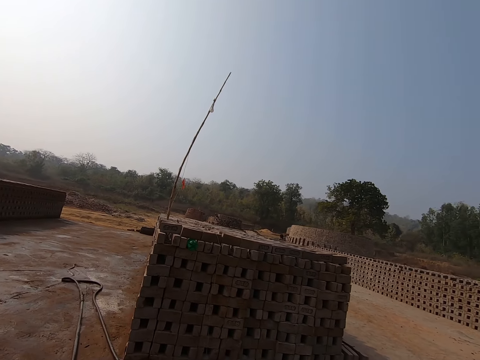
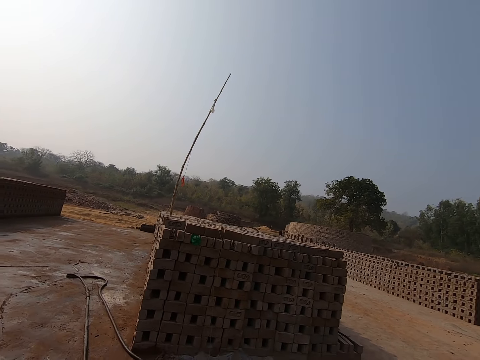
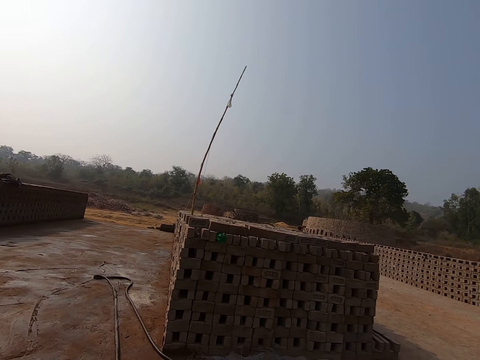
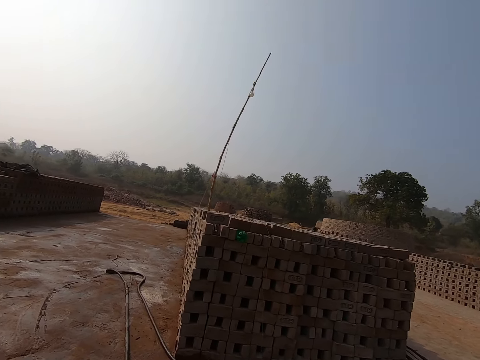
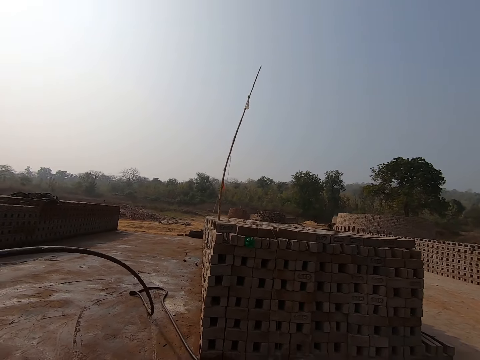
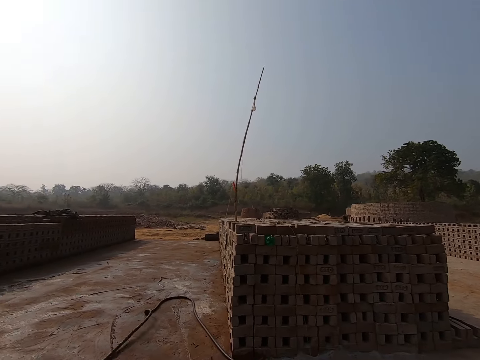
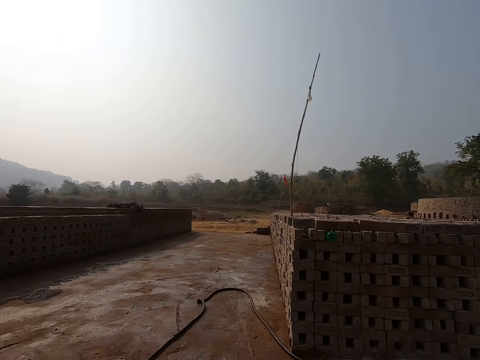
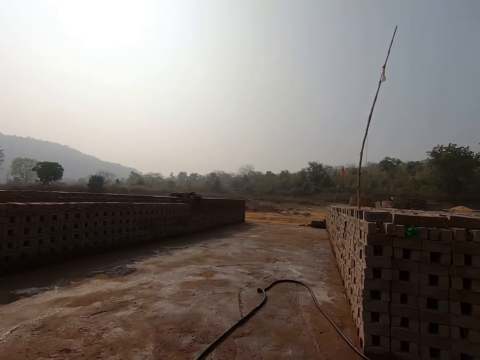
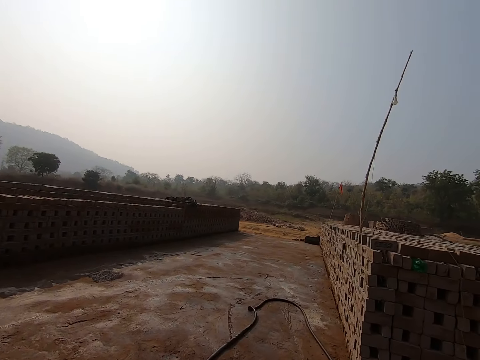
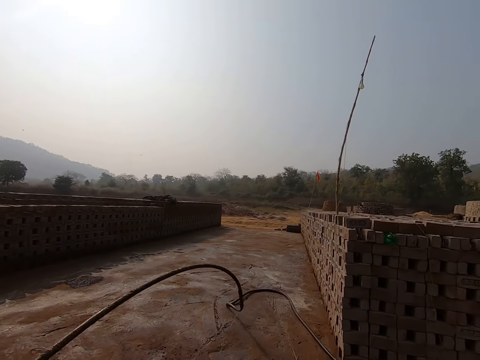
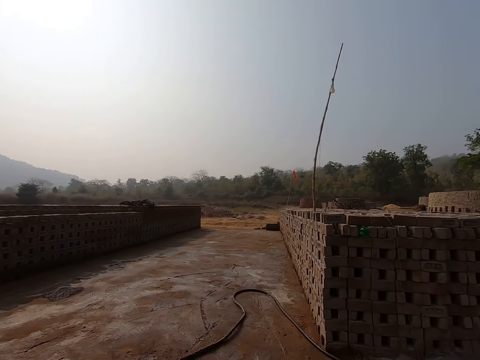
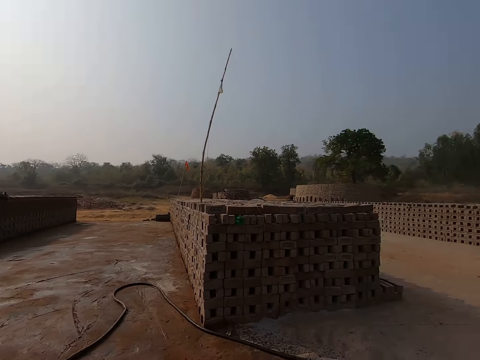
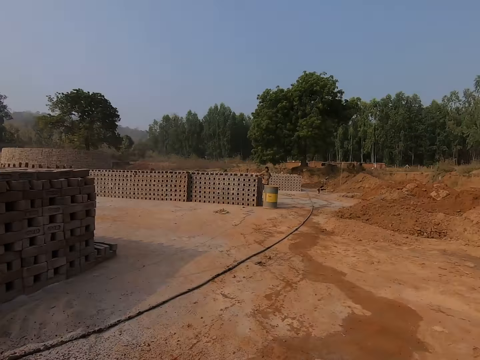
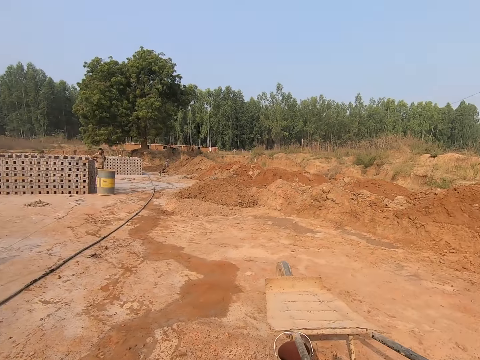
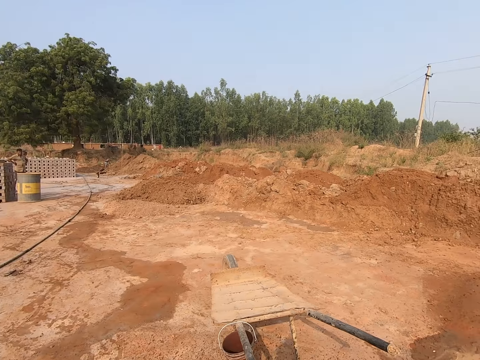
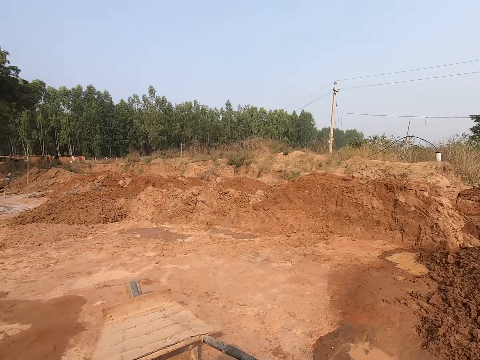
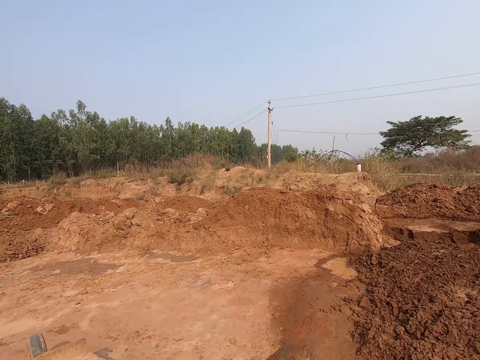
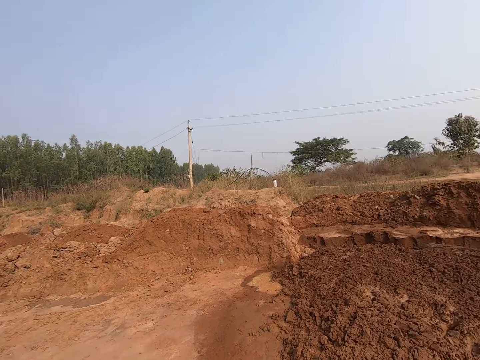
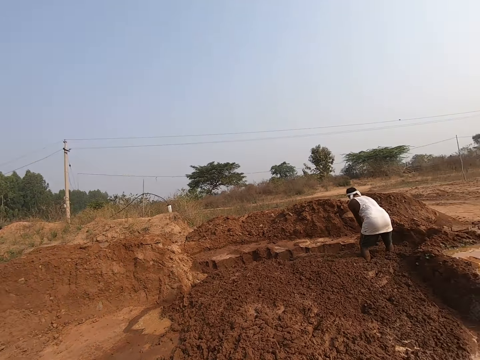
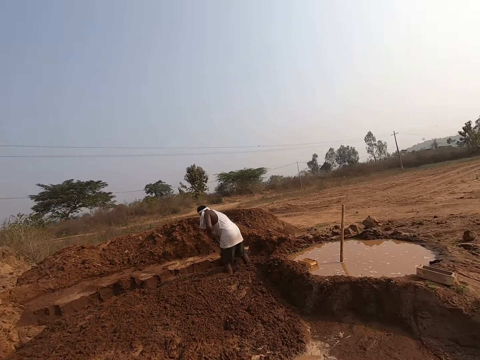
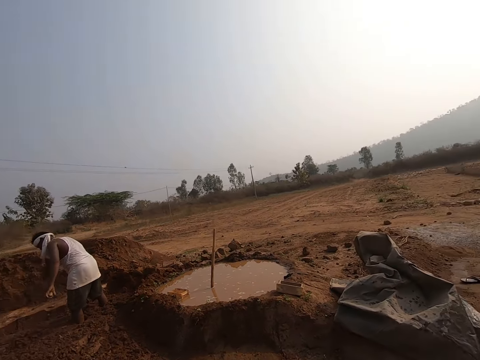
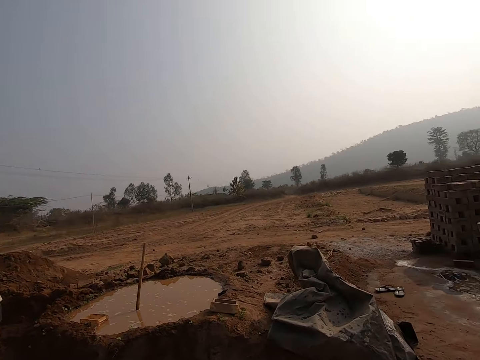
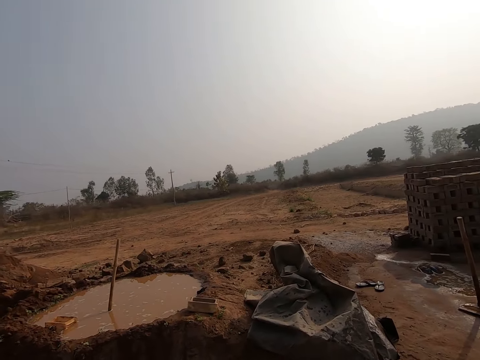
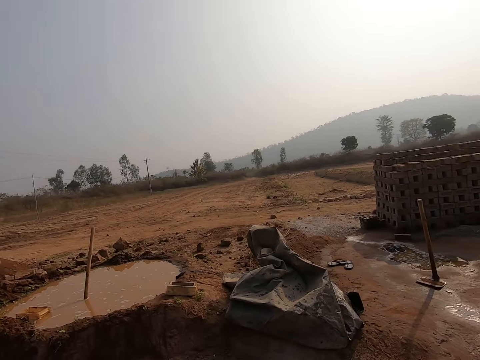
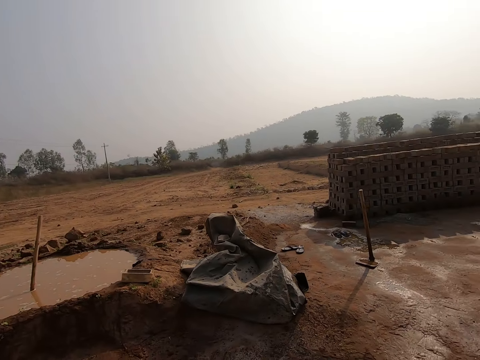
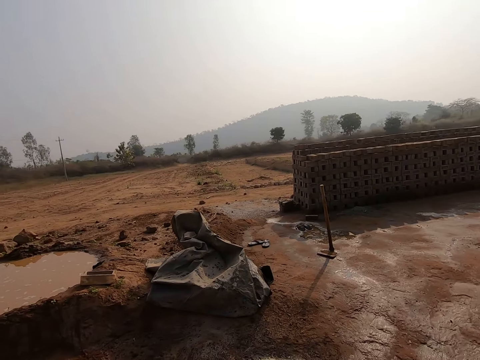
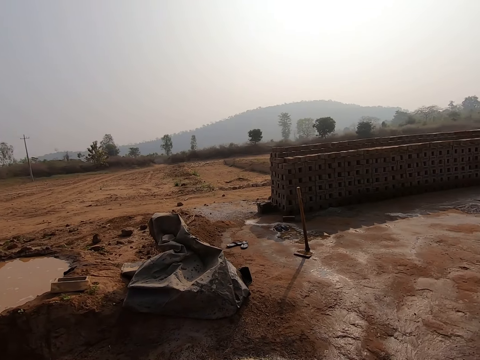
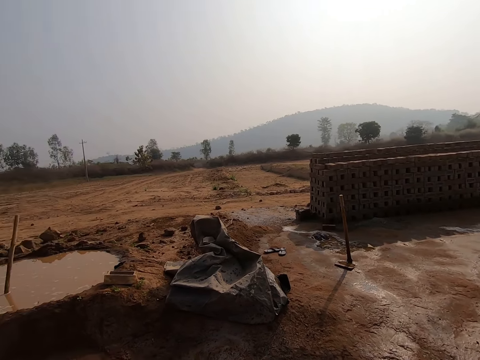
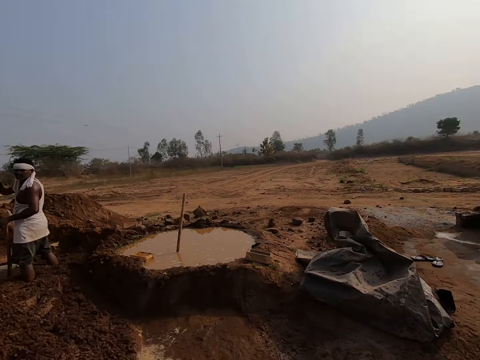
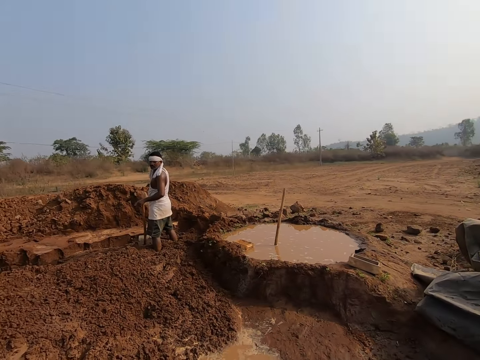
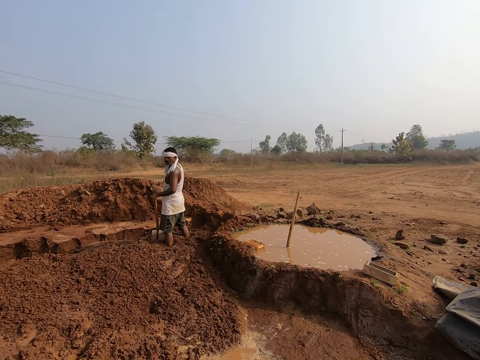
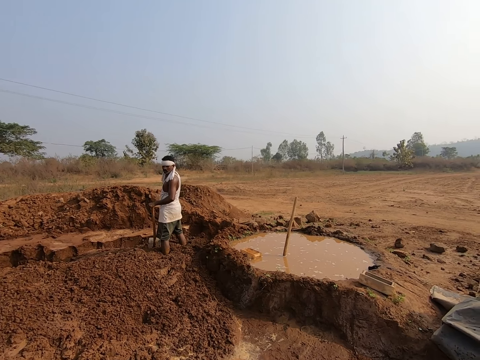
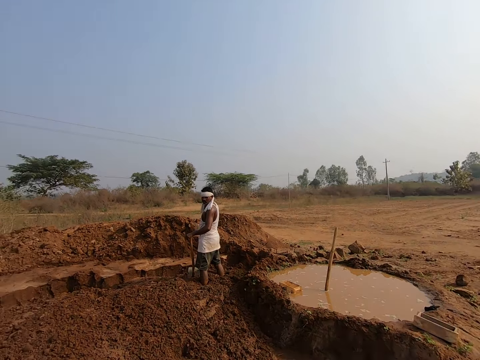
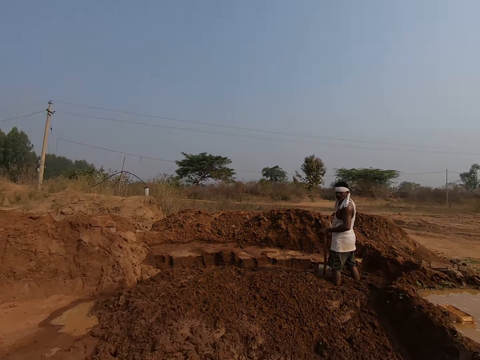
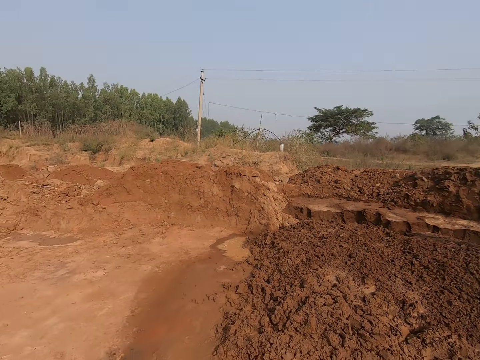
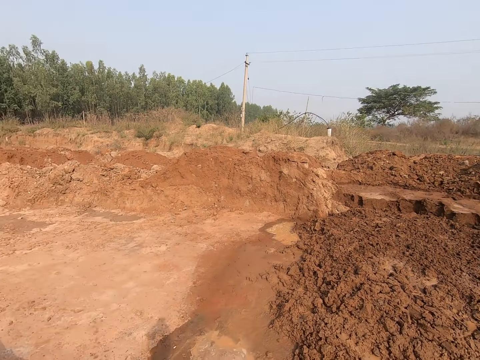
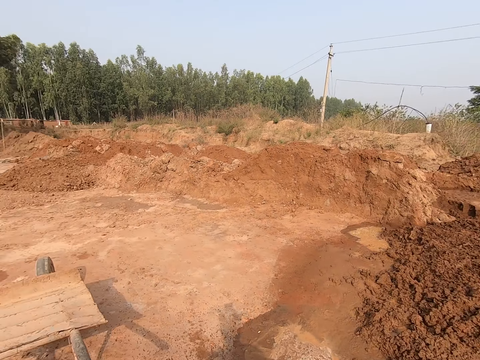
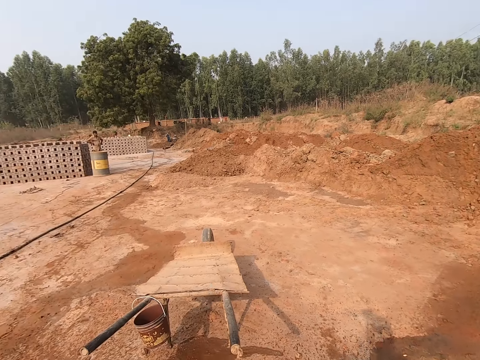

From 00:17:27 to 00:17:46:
The camera wearer looks around. They pull the pipe. They look around. They lift the pipe. They look around. They walk around. They look around. A man looks around. The camera wearer converses with the man. They look around.

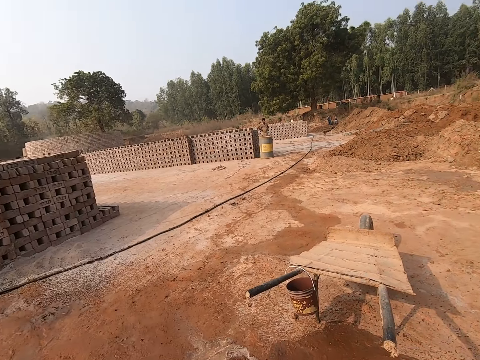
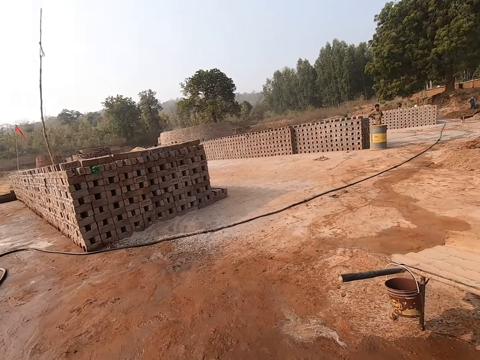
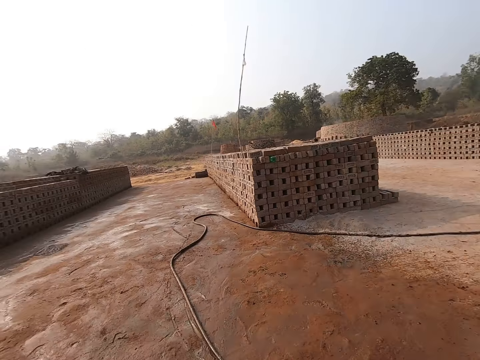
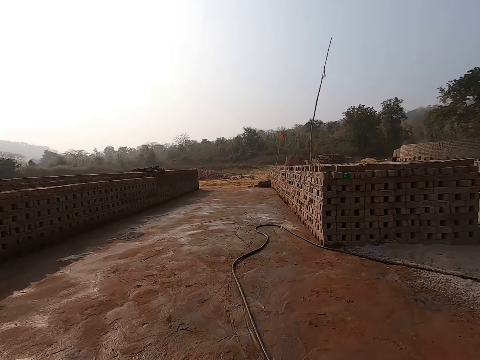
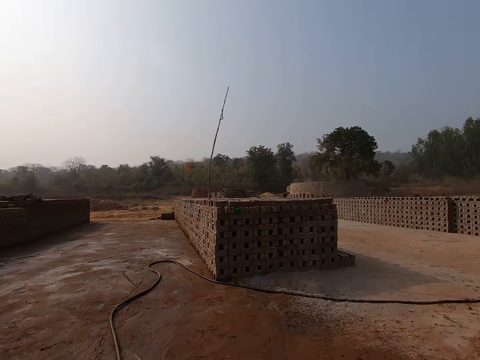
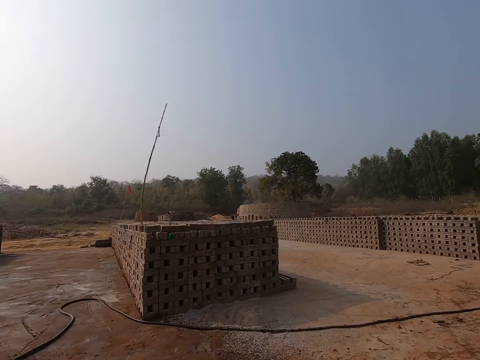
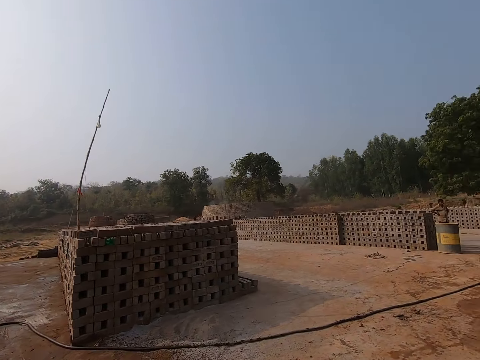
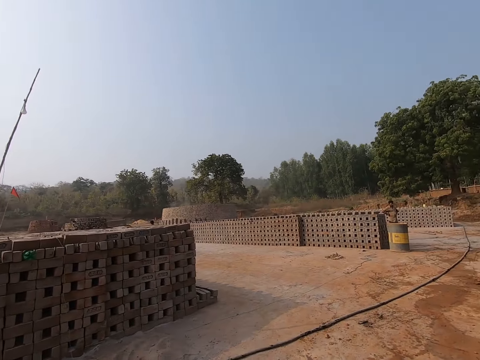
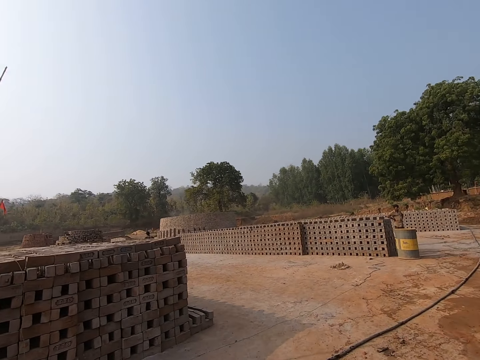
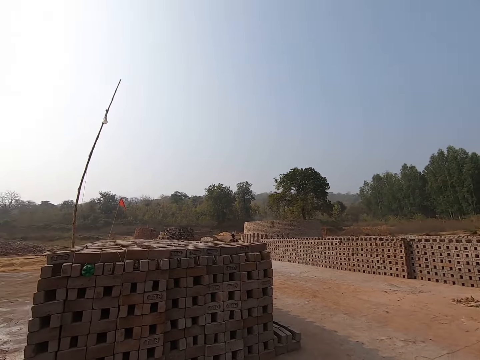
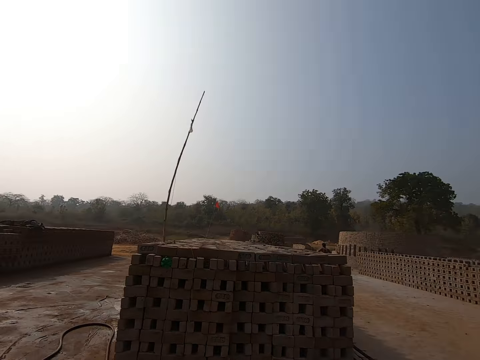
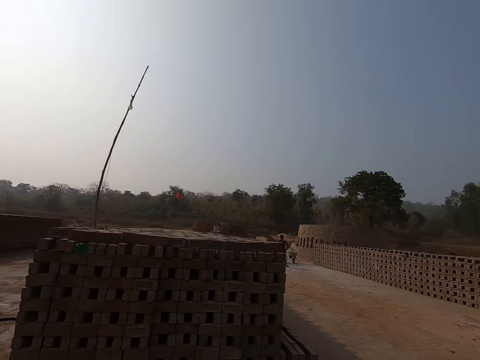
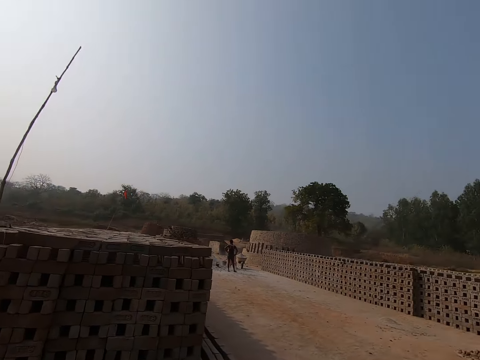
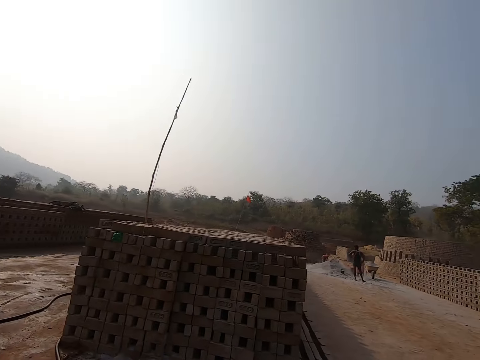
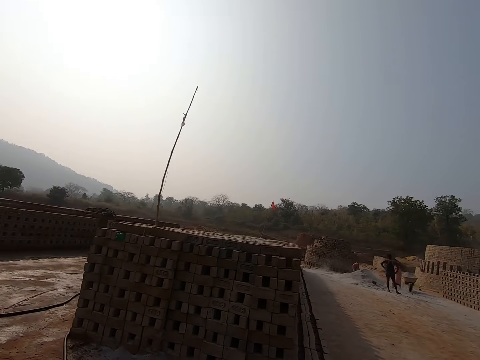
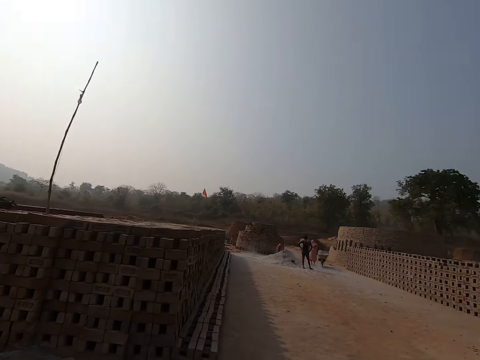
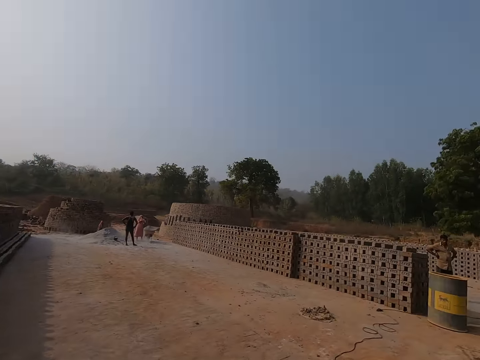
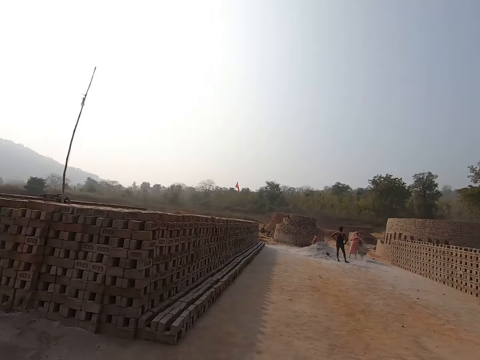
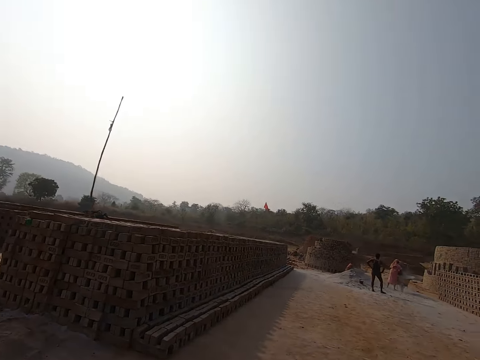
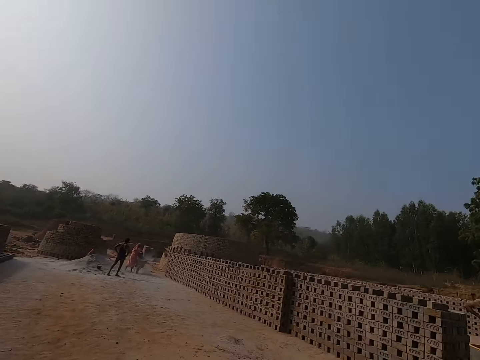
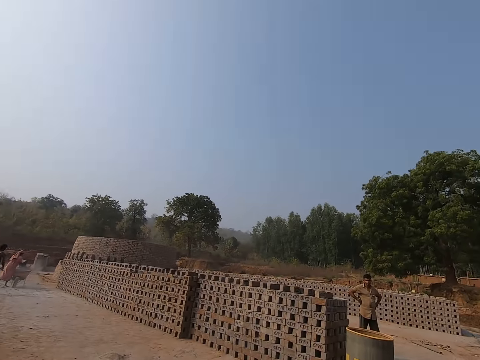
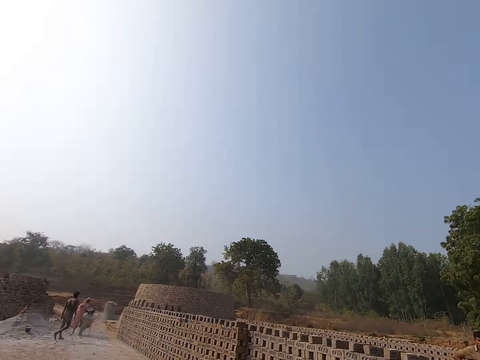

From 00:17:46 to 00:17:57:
The camera wearer walks around. They look around. They walk around.
